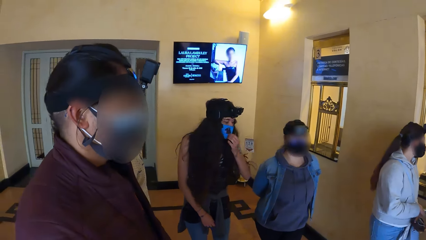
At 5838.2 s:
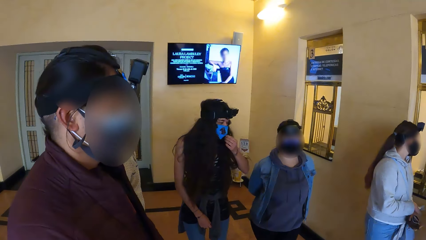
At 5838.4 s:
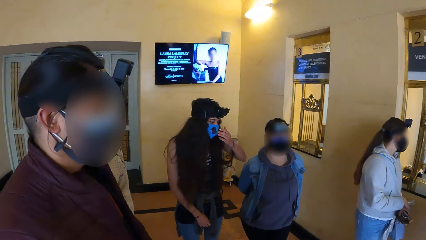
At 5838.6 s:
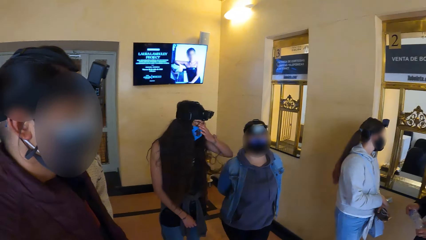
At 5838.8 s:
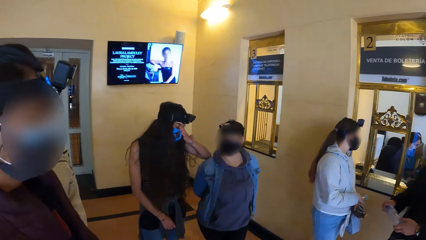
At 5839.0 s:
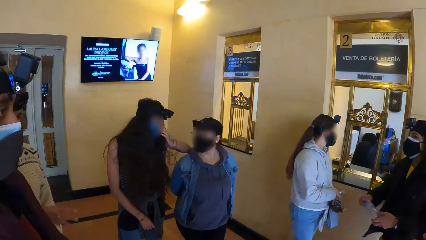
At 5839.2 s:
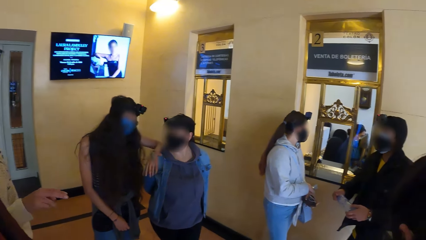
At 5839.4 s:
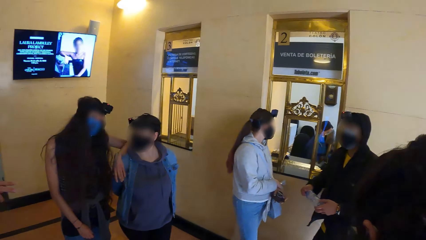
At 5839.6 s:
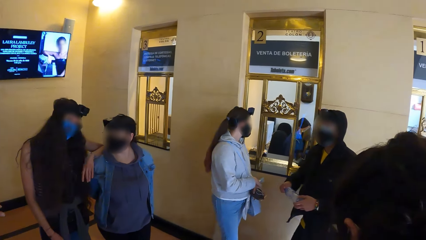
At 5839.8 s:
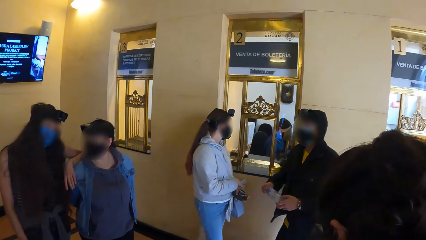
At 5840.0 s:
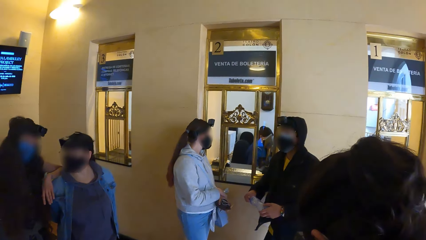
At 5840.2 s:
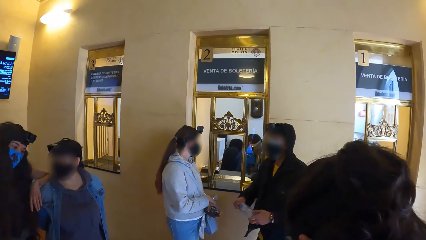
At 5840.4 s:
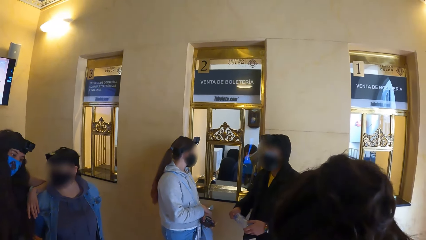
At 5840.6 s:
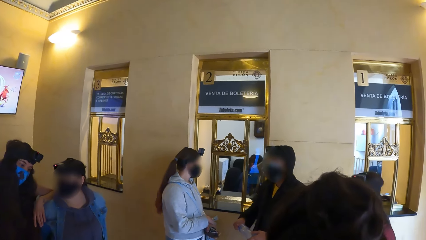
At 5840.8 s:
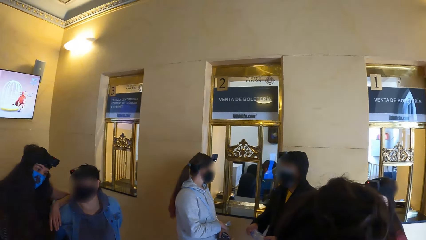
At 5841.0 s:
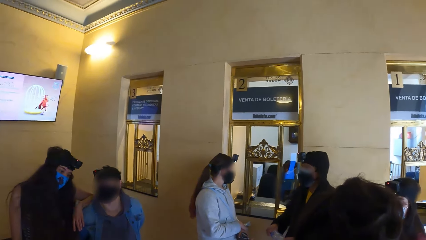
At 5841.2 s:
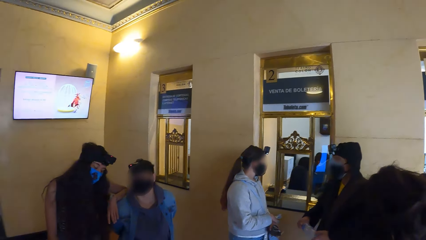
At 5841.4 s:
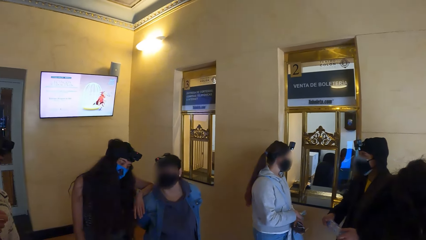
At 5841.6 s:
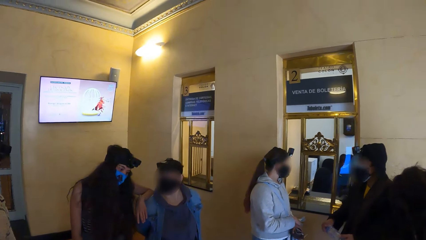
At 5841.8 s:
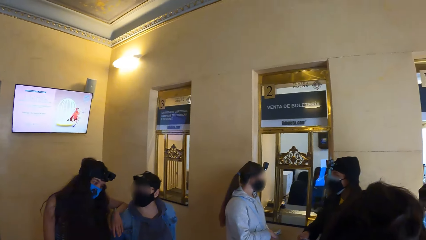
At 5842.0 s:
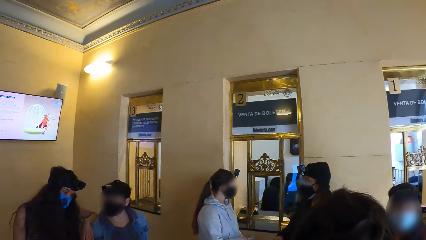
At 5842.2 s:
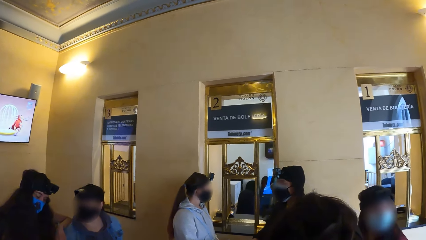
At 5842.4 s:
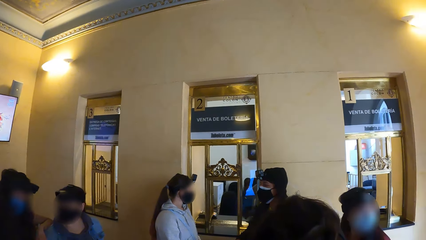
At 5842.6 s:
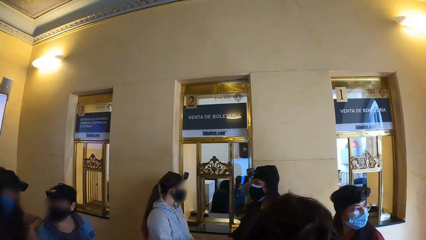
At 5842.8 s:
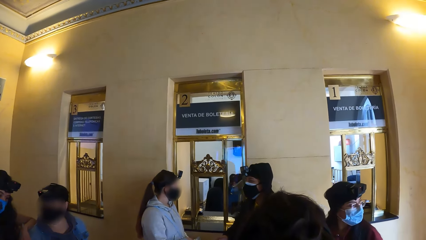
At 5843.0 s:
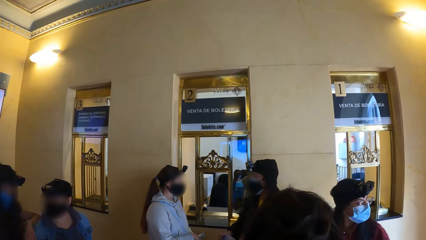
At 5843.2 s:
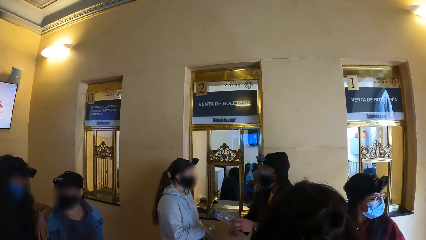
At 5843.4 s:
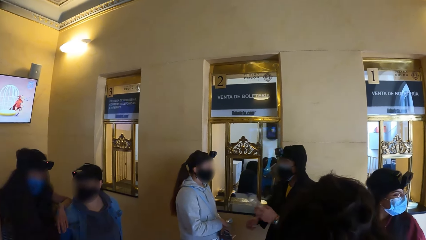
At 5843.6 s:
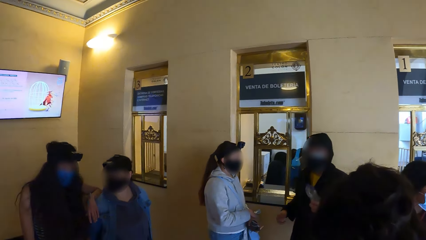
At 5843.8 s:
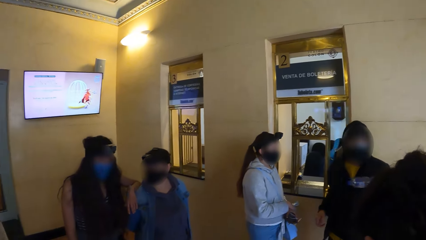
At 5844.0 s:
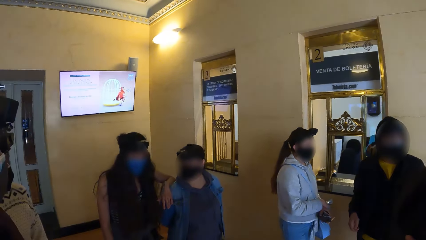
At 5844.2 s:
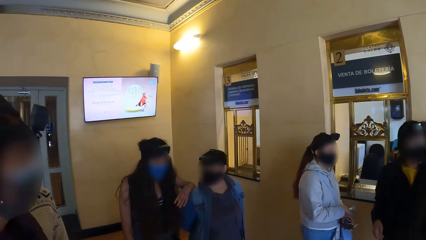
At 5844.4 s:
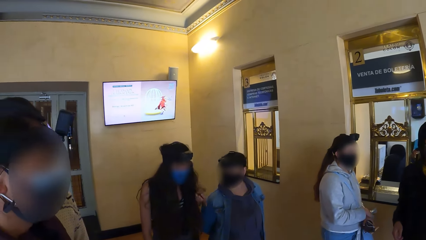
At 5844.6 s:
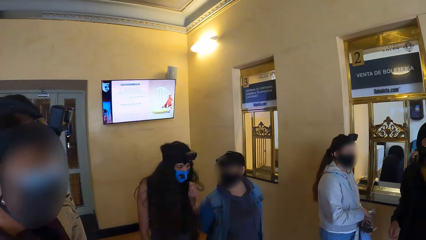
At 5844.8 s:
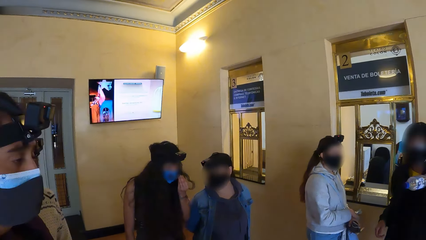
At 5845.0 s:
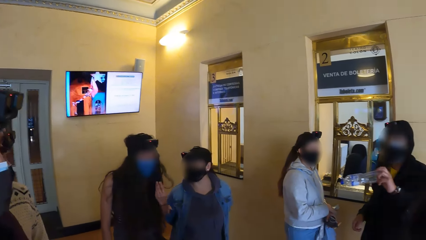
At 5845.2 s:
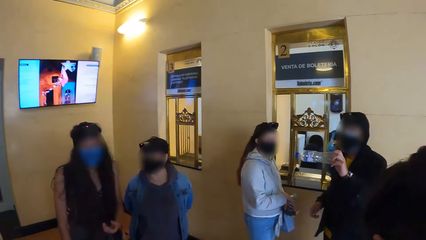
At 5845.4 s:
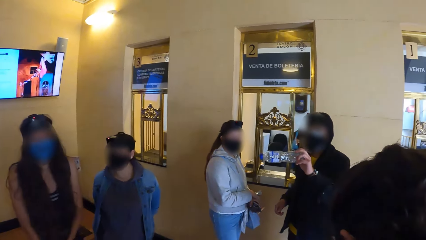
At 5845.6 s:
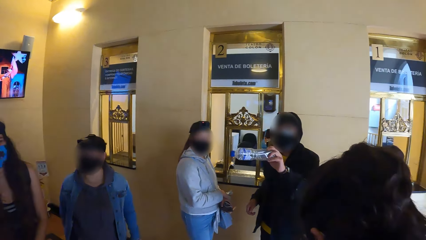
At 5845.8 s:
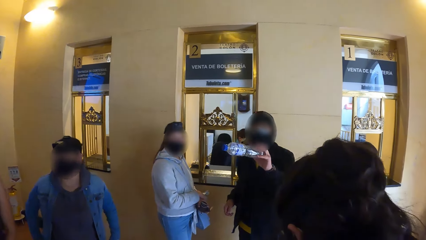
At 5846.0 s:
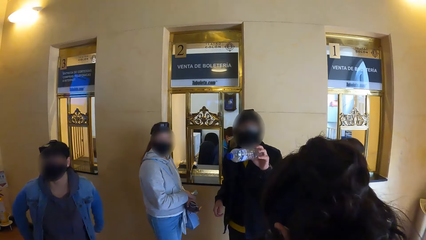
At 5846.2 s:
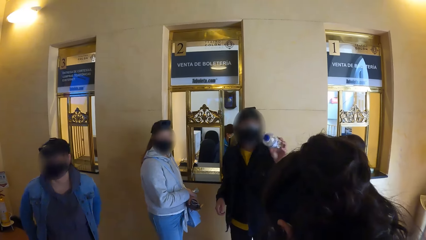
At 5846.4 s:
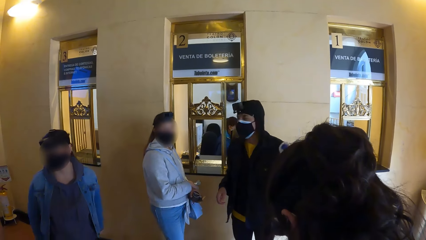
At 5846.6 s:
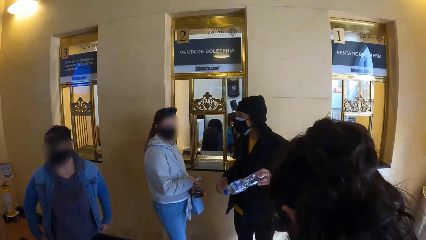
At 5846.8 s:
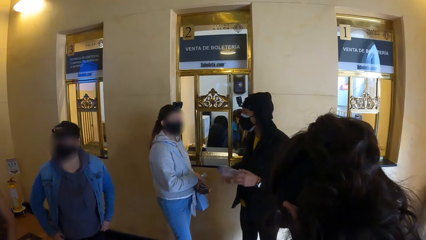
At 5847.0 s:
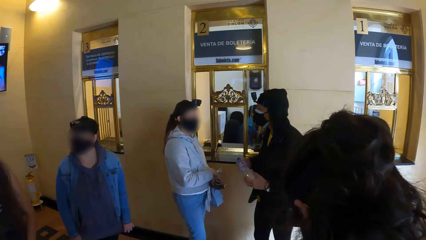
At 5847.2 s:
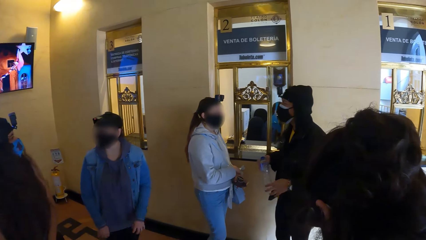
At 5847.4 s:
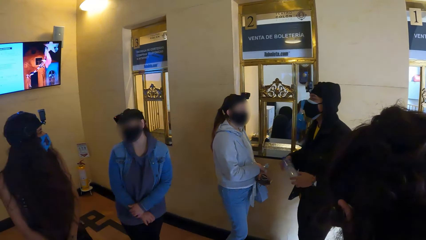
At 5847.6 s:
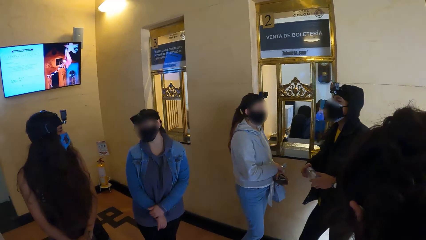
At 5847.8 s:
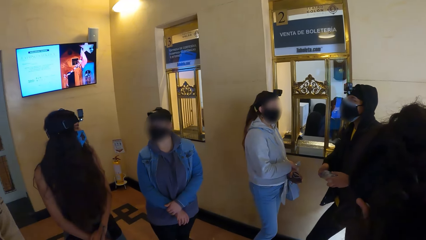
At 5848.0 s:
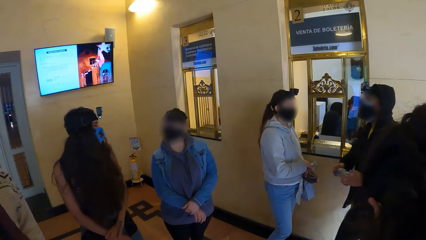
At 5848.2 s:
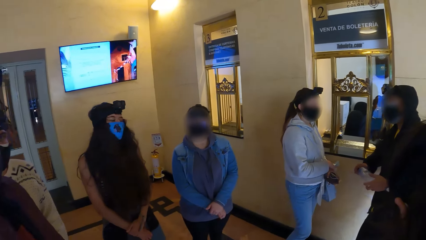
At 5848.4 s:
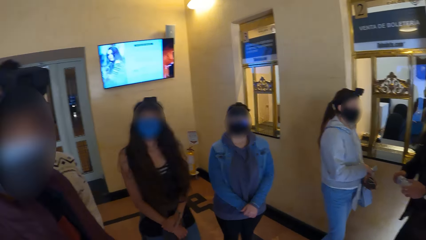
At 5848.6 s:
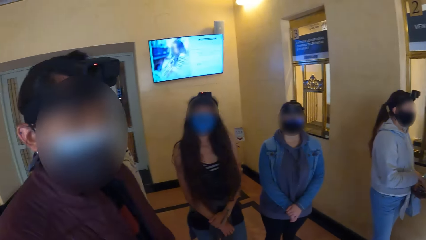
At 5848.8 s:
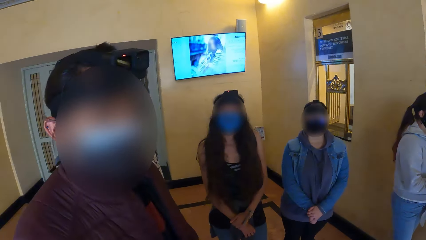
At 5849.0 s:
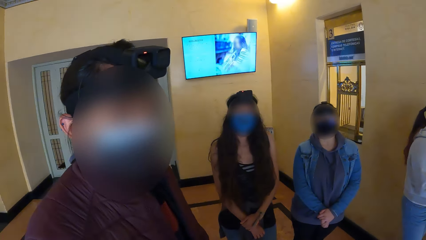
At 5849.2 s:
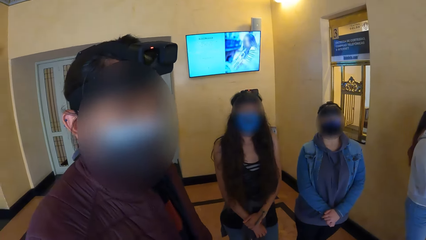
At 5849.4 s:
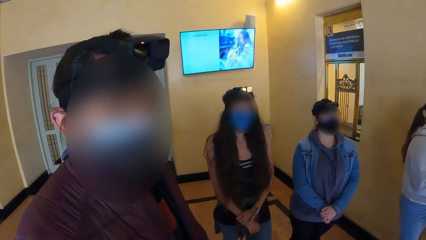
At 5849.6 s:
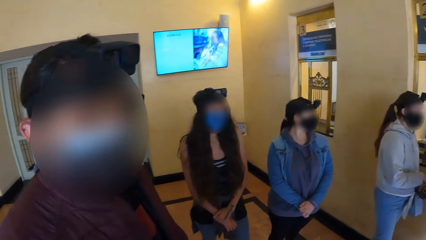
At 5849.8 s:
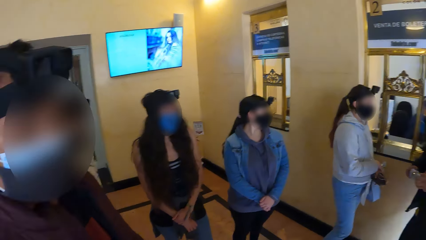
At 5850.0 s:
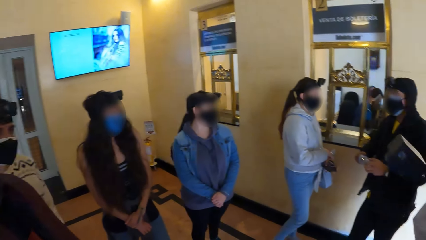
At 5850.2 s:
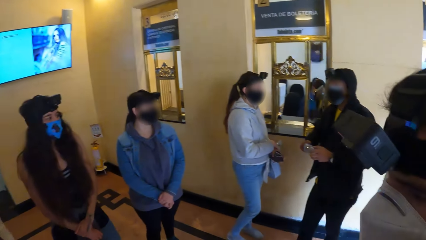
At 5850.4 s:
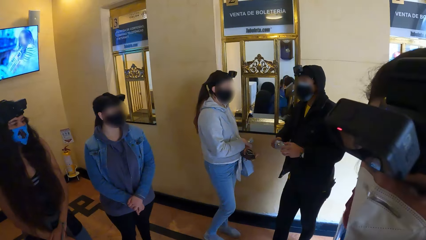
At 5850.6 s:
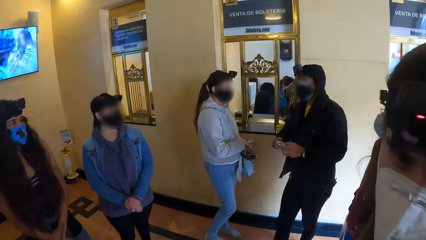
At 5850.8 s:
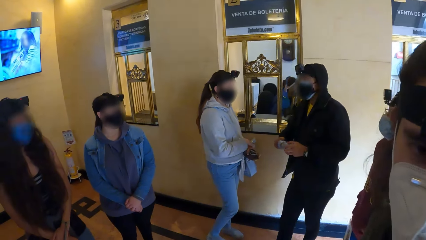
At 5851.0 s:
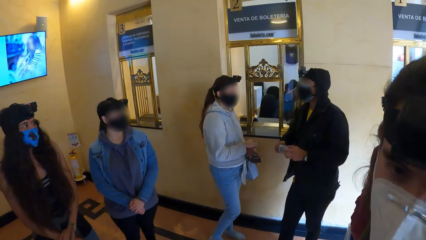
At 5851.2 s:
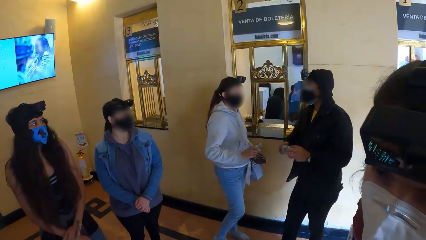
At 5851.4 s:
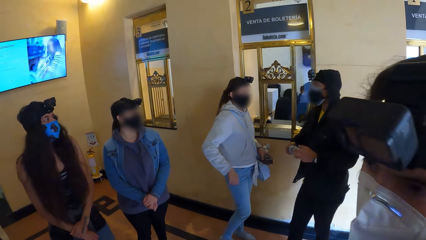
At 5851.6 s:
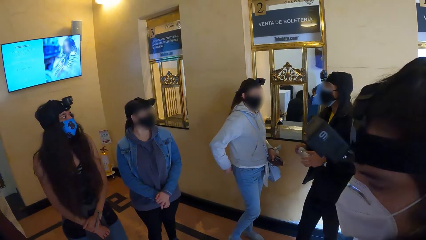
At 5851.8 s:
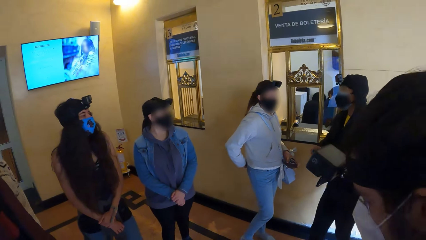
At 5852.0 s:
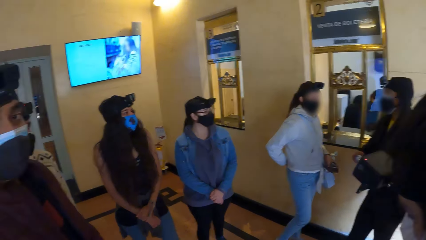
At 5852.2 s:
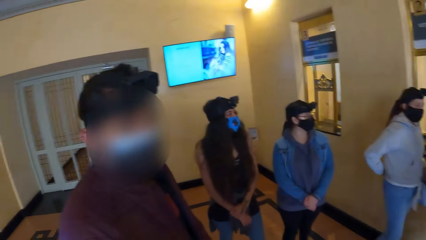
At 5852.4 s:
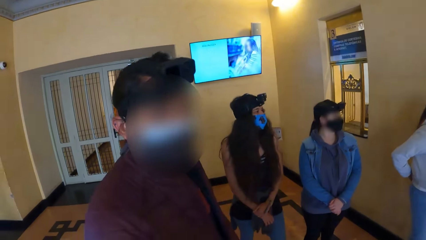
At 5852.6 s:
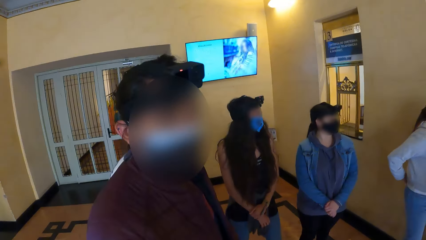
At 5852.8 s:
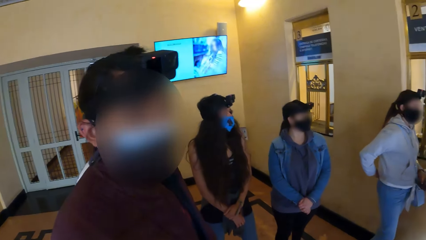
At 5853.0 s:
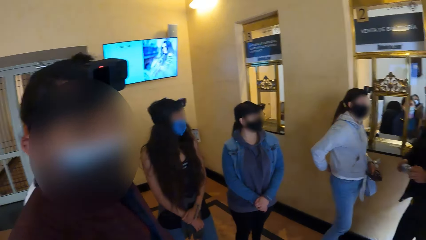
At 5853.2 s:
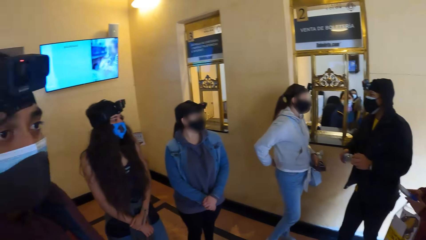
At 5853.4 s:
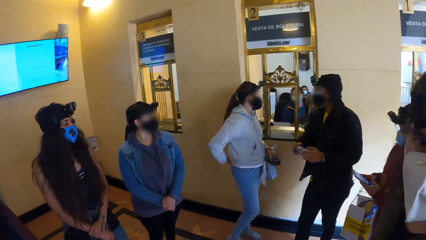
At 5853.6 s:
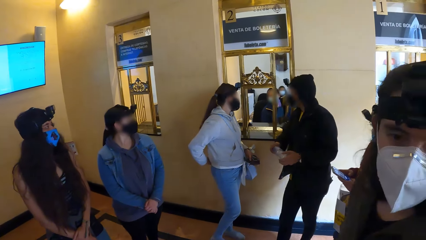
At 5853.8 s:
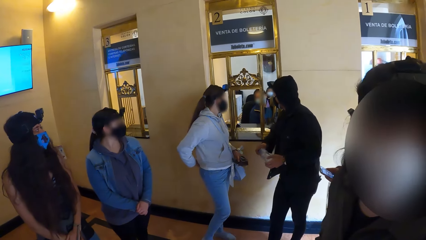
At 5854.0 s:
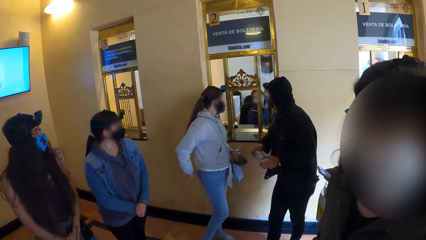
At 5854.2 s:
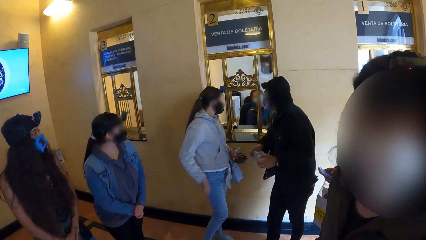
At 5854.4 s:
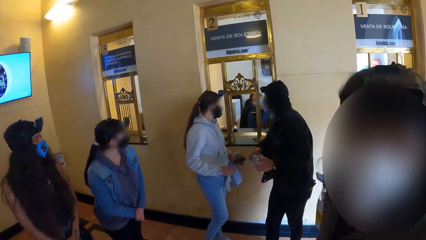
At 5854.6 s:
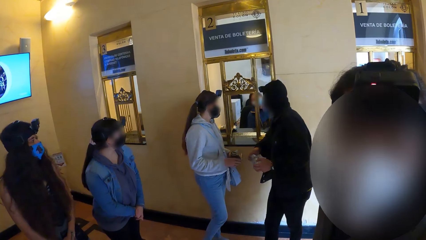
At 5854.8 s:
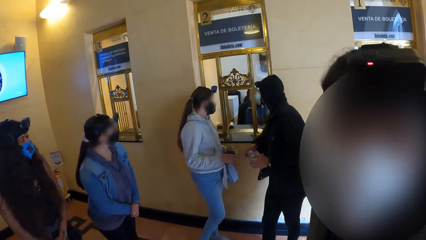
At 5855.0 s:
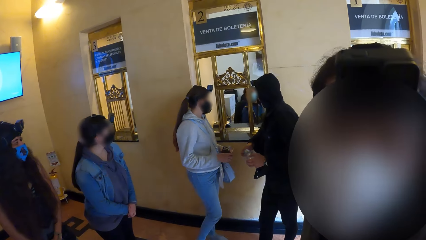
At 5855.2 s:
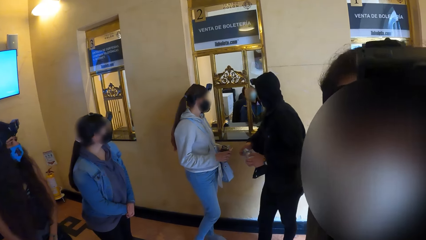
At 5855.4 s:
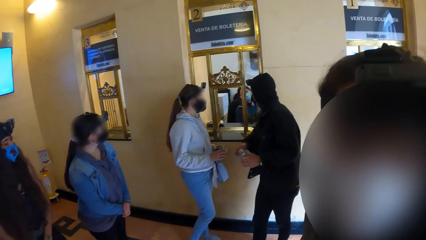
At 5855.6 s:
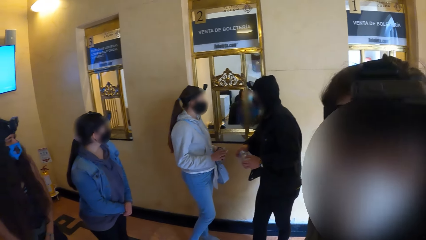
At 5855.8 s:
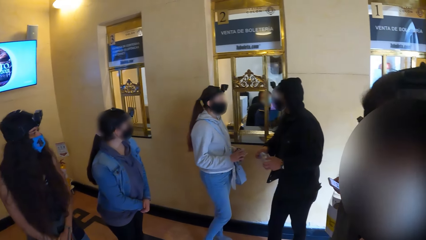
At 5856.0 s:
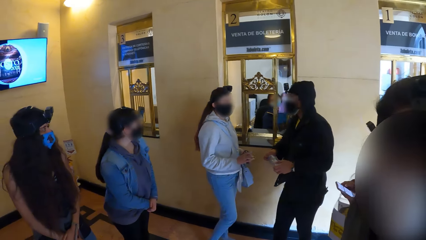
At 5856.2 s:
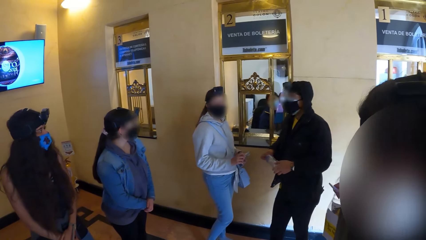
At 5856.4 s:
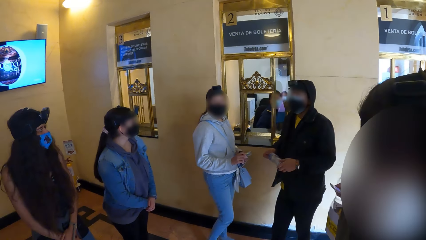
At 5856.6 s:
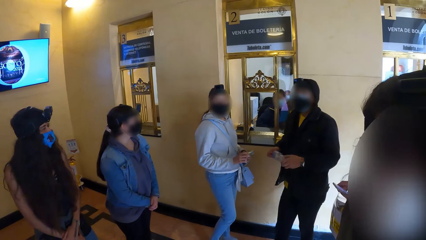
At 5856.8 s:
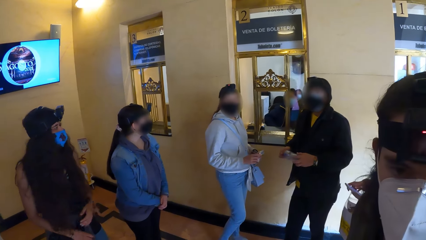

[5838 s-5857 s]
A woman adjusts the facemask on her face with her left hand. The woman places her left hand on the shoulder of another woman. The second woman interacts with the first woman. A man interacts with a third woman. The man holds the plastic bottle with his left hand. The man holds the plastic bottle with both hands. A lady nods the head. A fourth woman interacts with the man. The fourth woman interacts with the third woman.
